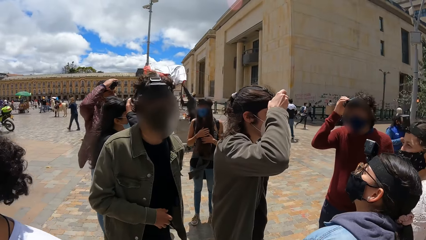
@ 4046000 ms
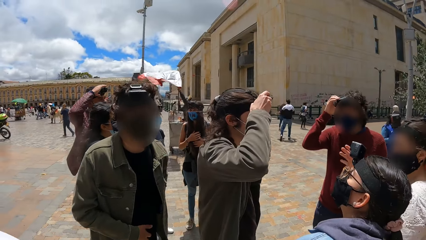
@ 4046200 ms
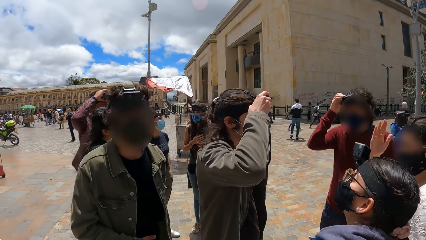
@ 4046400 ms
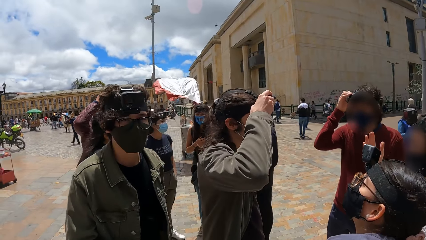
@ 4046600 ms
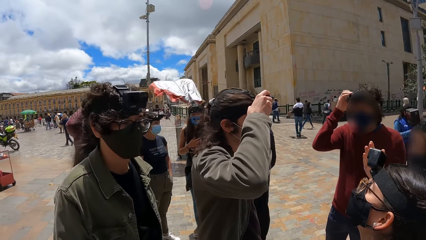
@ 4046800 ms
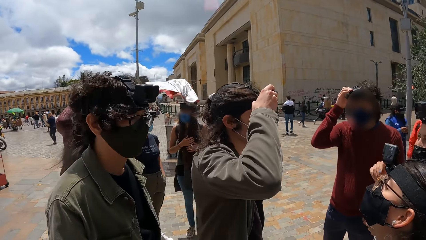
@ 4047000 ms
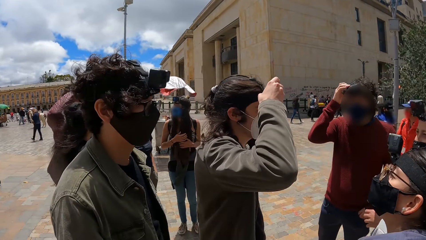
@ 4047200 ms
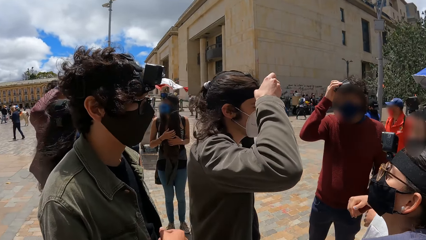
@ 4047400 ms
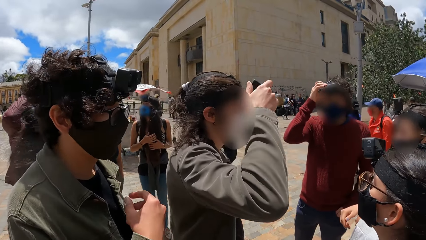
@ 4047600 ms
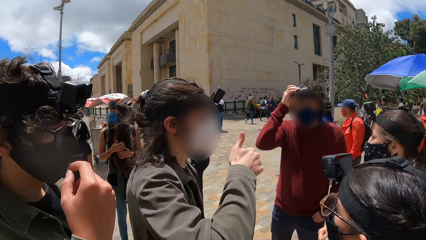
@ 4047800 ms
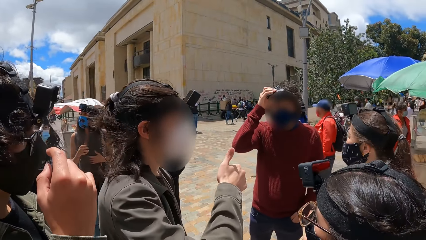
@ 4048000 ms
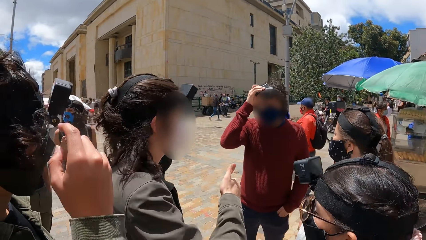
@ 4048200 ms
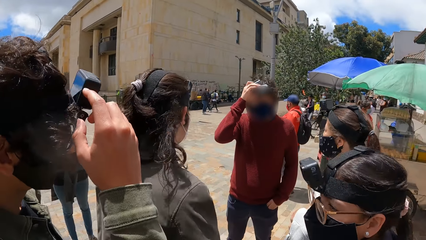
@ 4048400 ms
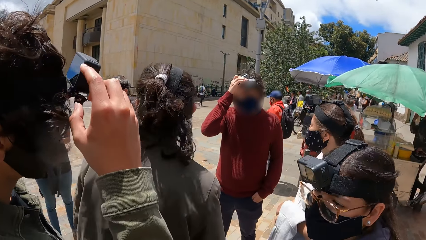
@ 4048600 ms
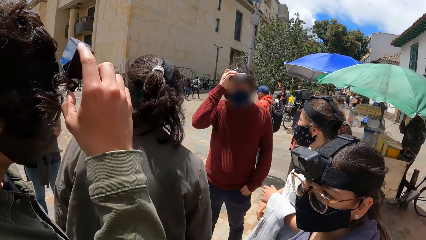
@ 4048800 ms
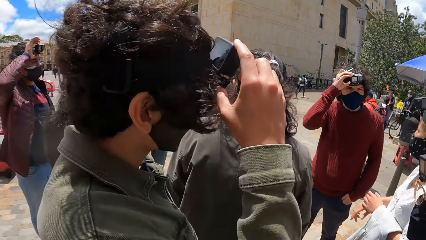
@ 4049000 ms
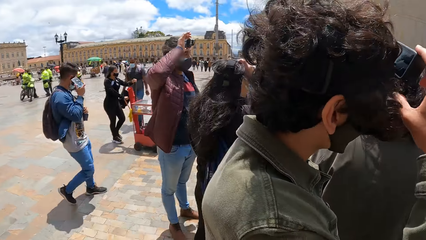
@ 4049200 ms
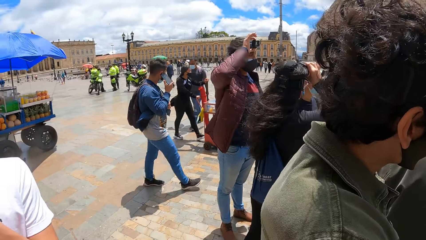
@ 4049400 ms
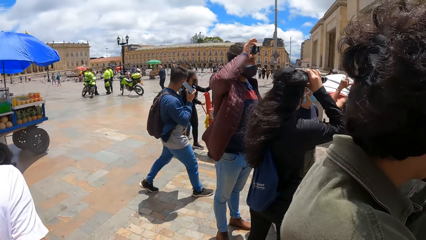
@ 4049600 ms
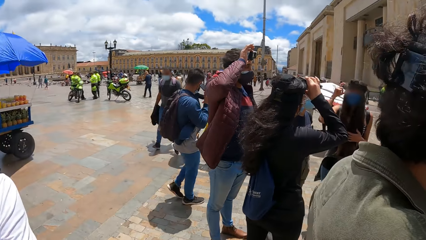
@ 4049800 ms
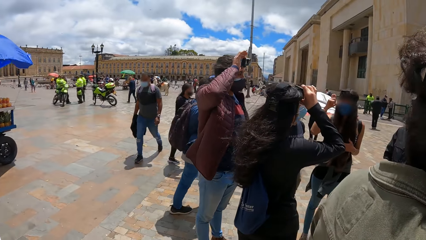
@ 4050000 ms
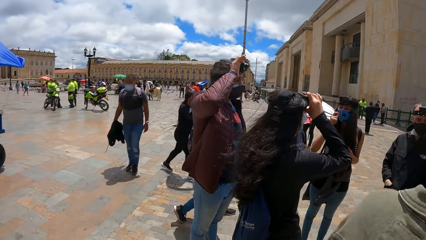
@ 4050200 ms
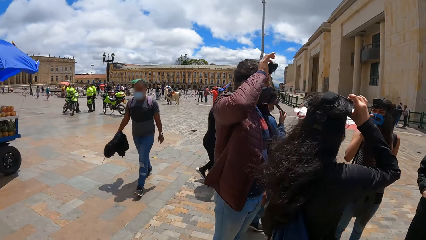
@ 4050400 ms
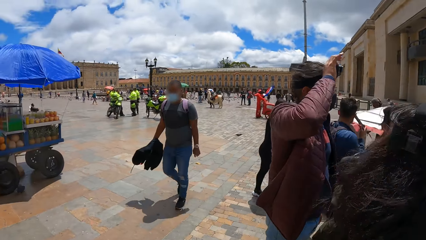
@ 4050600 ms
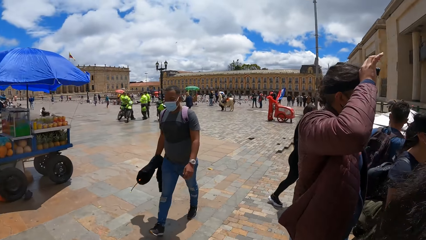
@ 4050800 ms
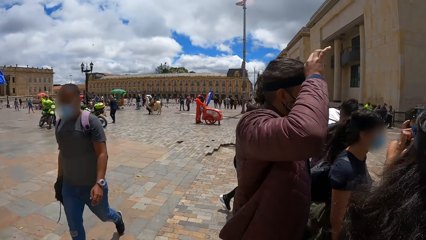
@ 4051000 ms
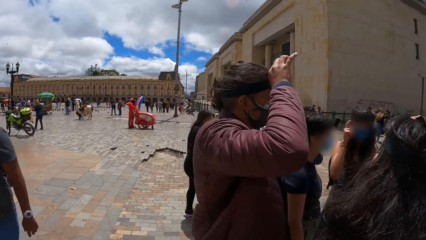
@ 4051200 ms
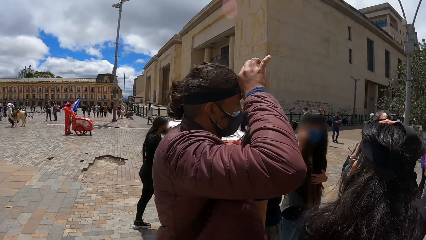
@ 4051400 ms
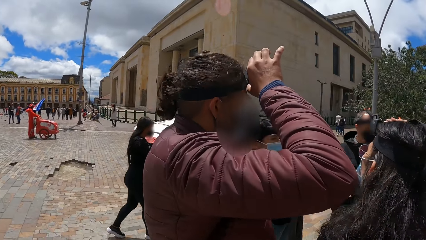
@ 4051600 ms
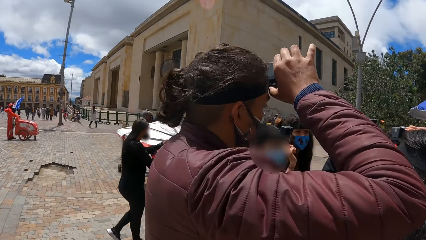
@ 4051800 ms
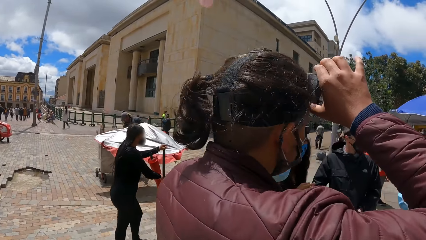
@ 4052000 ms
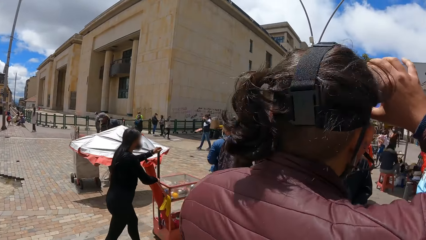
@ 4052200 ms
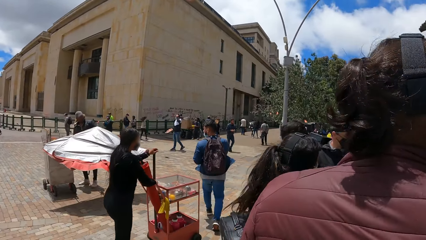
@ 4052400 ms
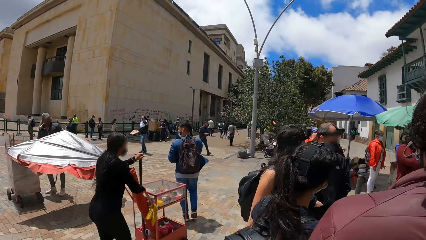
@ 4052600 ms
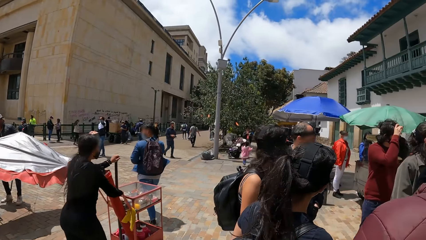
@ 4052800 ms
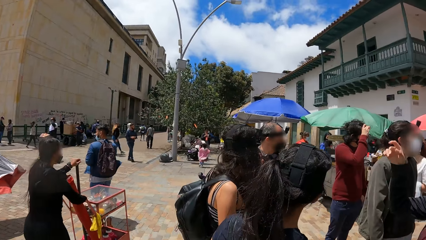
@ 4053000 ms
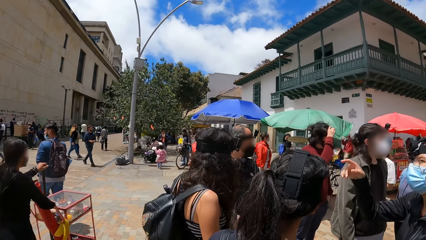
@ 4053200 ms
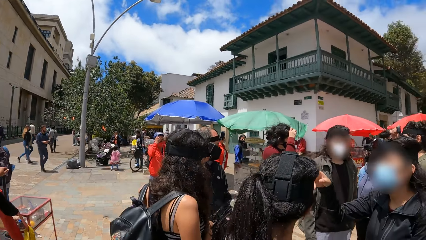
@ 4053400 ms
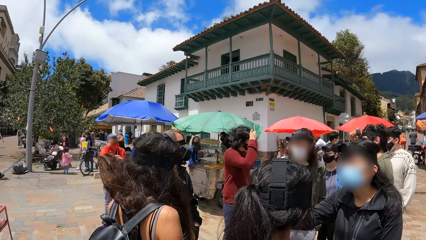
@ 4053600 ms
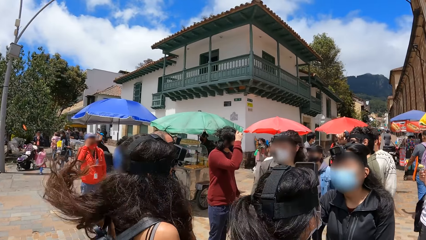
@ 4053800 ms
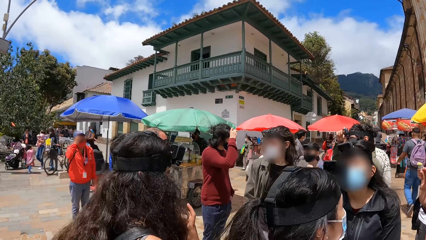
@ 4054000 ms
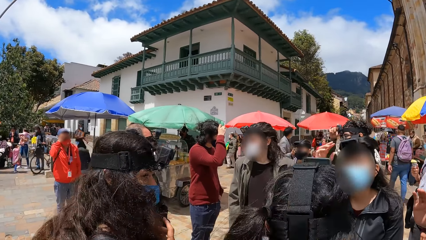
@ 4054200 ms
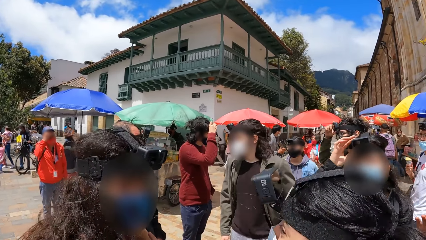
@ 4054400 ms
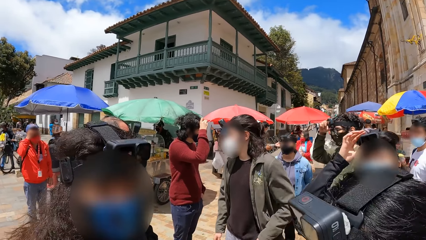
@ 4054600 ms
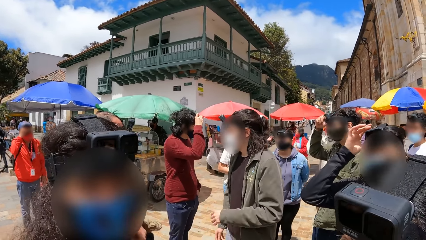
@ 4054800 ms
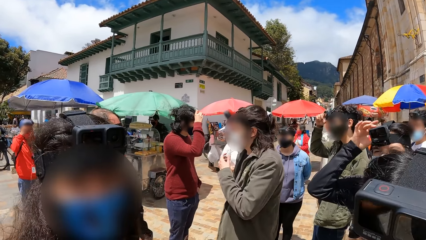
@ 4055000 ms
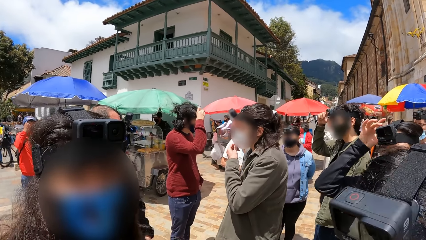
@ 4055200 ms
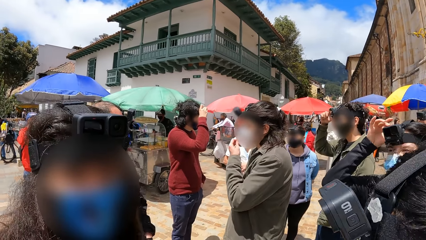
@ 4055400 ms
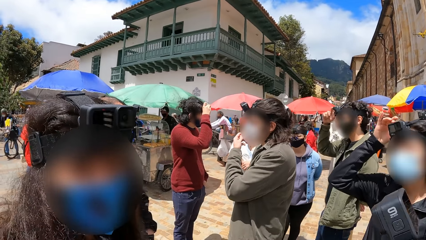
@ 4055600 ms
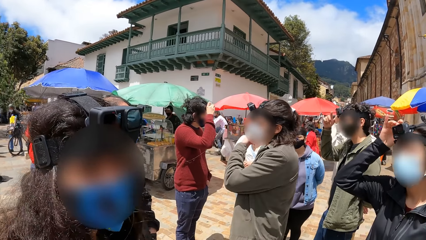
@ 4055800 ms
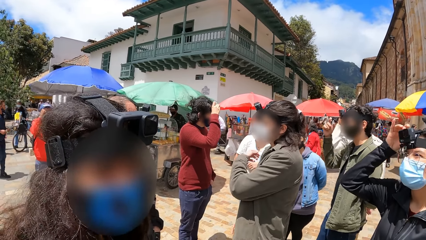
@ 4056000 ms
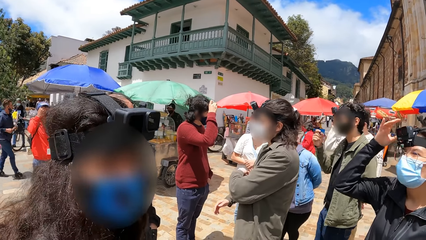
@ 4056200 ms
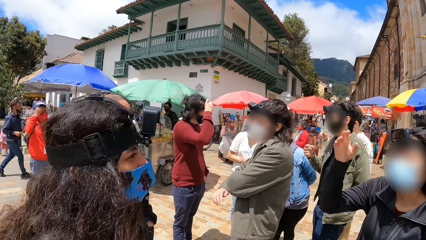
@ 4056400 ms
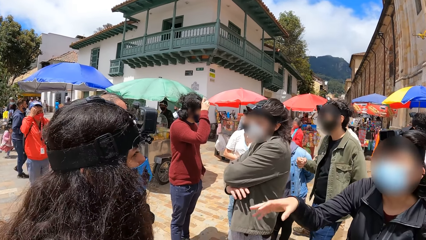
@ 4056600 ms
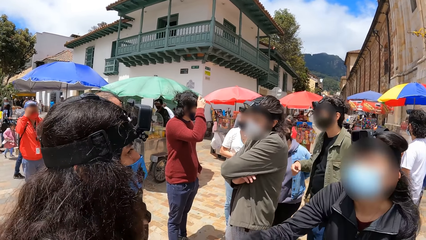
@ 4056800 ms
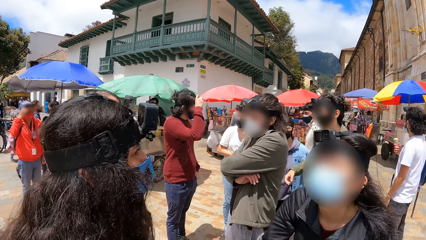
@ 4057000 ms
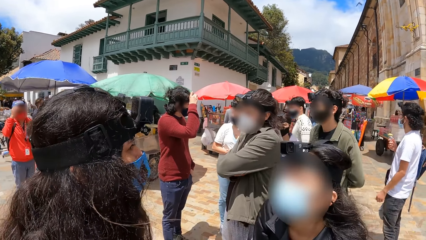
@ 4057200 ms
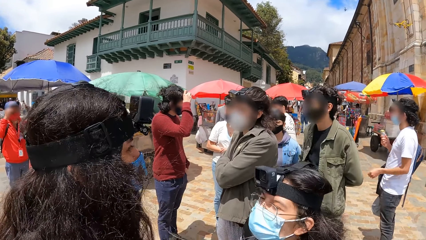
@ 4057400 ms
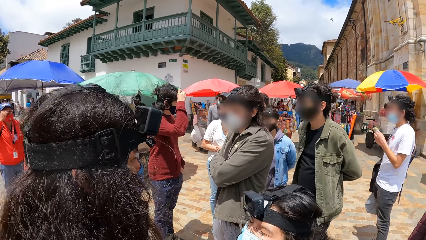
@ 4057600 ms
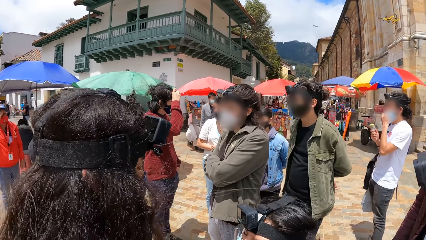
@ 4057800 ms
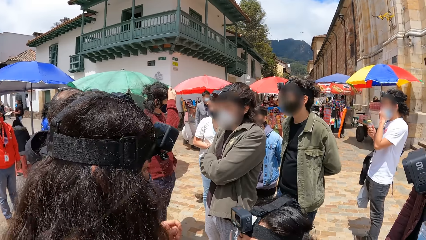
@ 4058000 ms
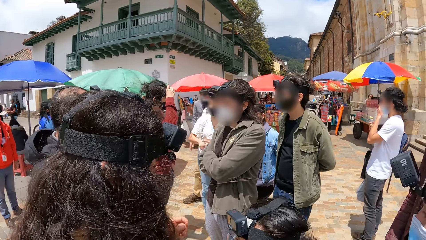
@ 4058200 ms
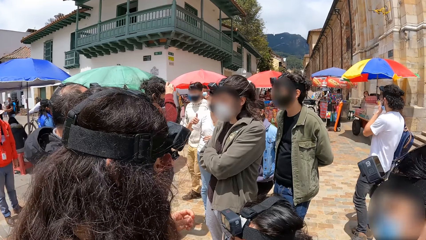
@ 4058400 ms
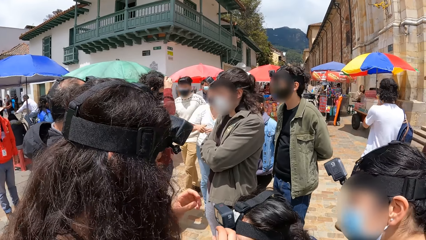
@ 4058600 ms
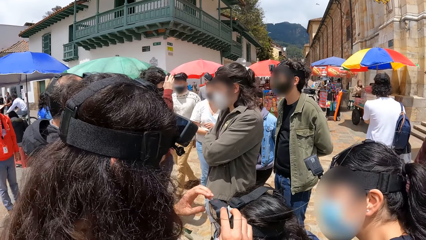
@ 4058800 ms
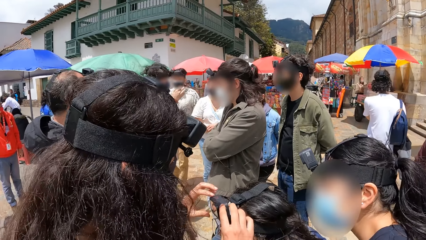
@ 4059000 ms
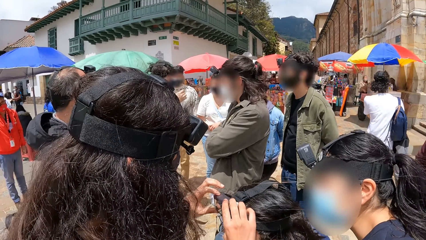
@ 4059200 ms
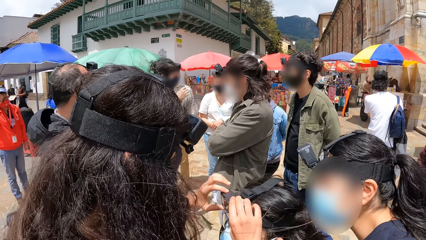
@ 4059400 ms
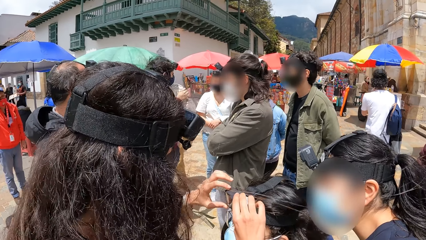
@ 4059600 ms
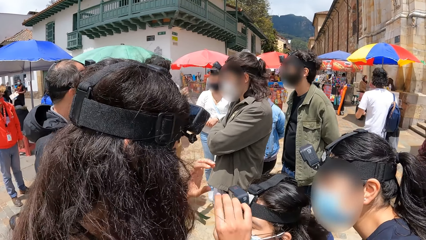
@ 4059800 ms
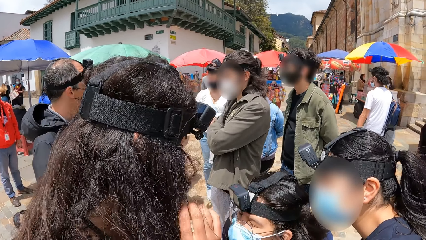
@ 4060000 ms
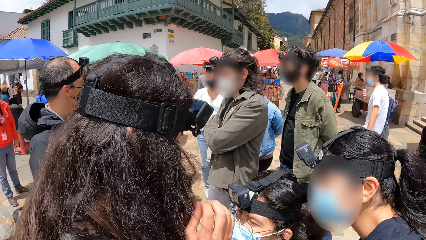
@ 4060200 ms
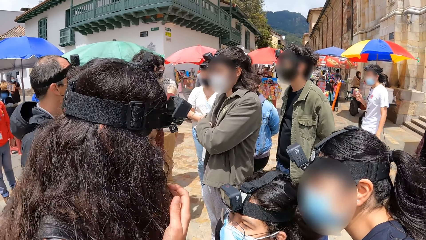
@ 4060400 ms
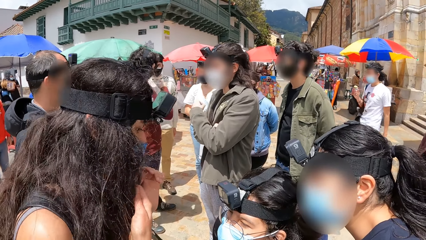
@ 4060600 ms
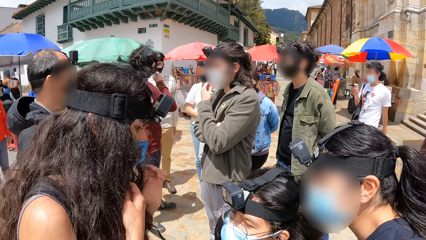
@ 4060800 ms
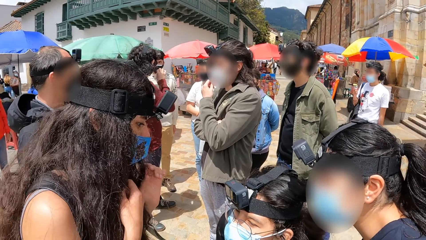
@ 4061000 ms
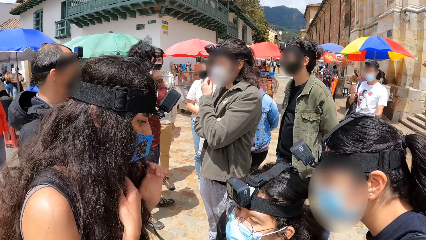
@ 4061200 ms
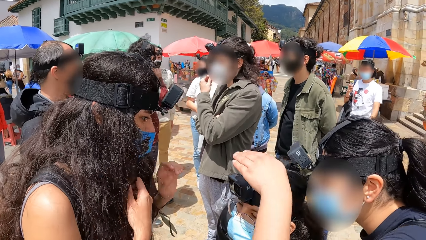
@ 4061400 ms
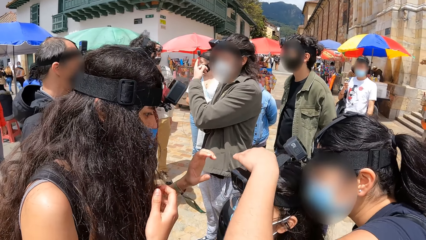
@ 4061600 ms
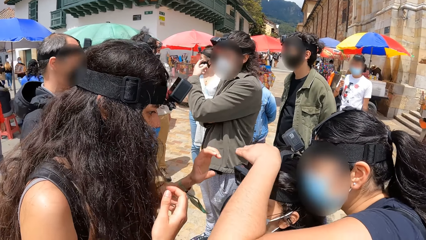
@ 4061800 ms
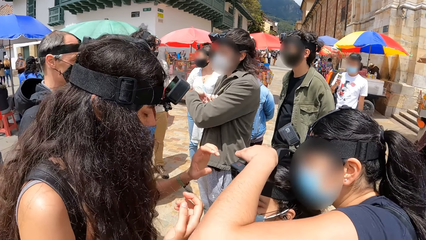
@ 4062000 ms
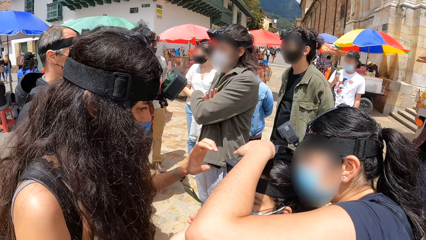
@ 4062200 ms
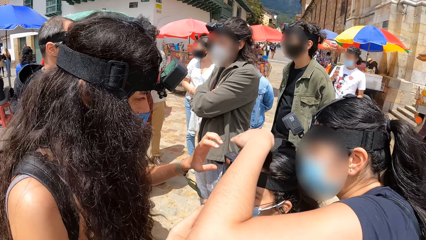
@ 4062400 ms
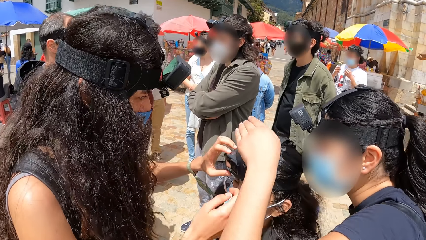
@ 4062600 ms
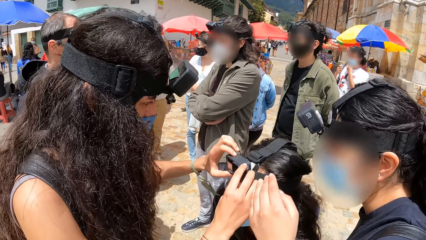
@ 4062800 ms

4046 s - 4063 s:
The camera wearer looks around. A woman adjusts a camera on her head with her right hand. A man adjusts a camera on his head with his right hand. The camera wearer walks around. They look around. They look at a lady. Another lady bends. The first lady adjusts a camera on a boy's head with both hands. The first lady looks at the camera. A girl touches the boy's head with her right hand.
